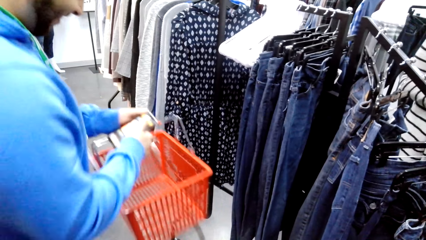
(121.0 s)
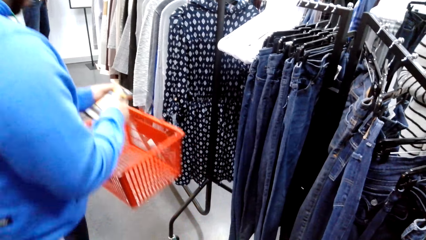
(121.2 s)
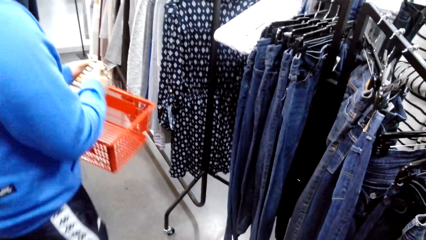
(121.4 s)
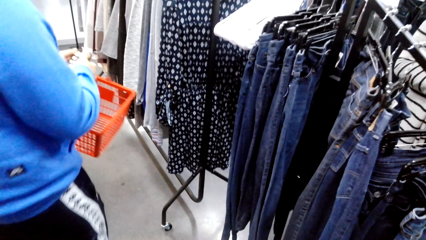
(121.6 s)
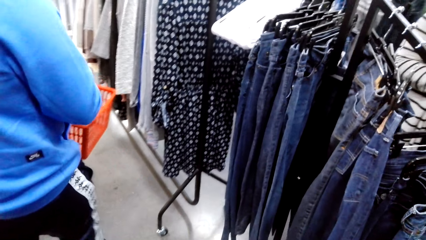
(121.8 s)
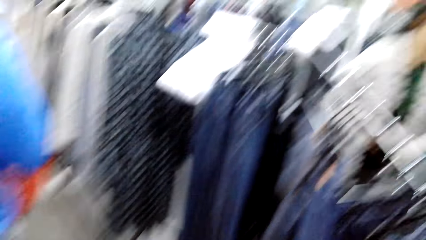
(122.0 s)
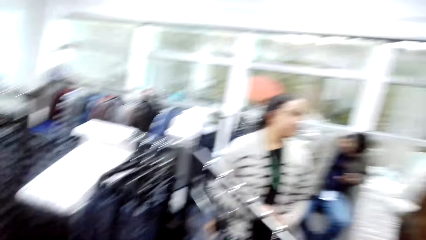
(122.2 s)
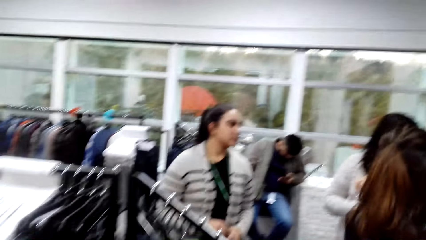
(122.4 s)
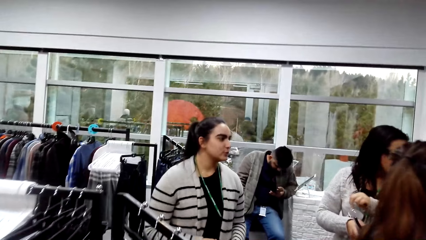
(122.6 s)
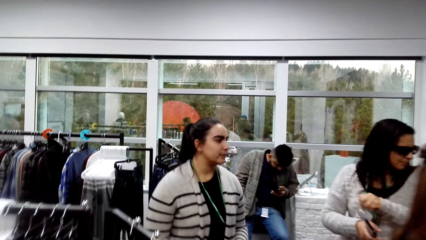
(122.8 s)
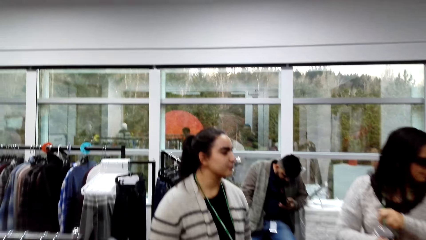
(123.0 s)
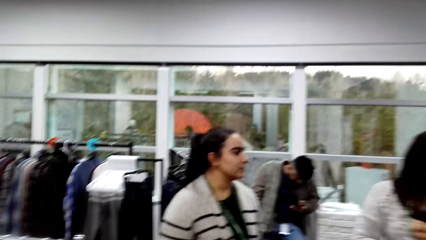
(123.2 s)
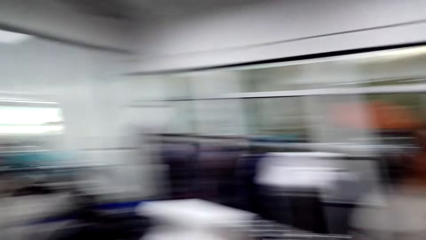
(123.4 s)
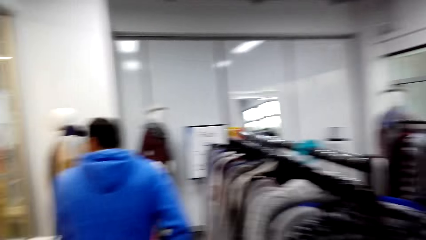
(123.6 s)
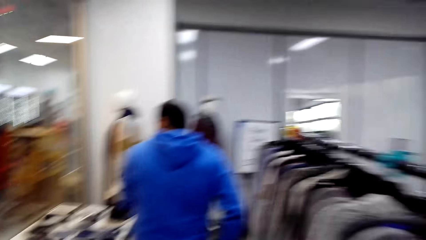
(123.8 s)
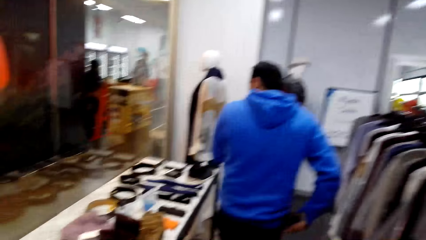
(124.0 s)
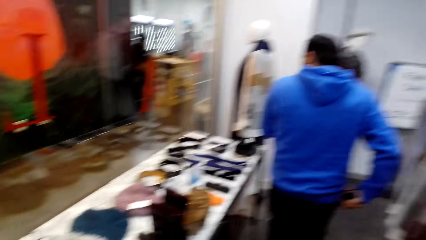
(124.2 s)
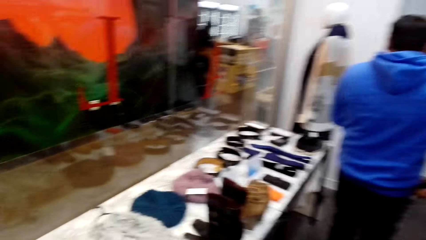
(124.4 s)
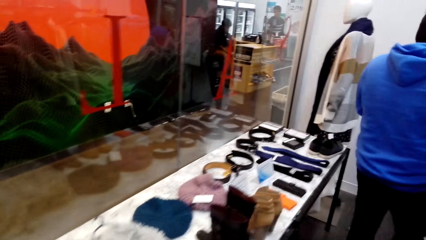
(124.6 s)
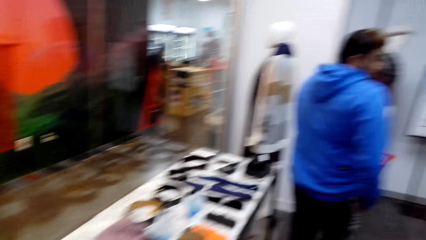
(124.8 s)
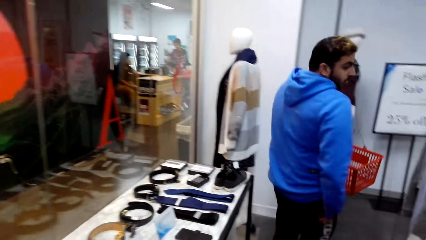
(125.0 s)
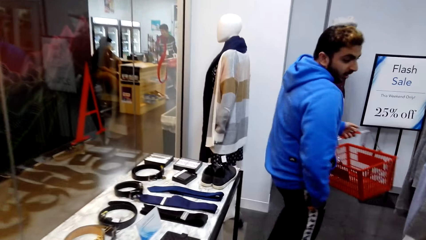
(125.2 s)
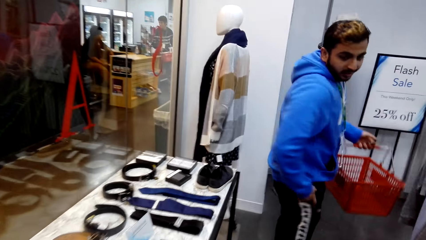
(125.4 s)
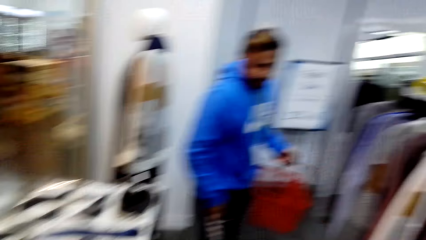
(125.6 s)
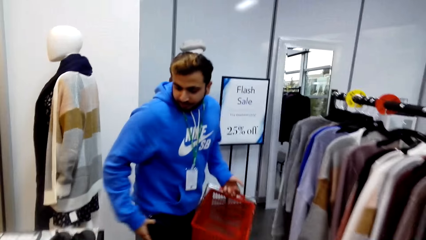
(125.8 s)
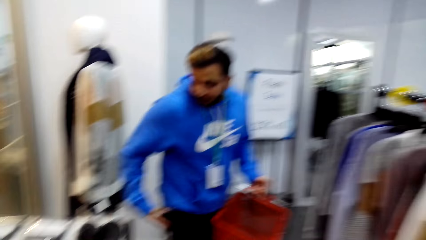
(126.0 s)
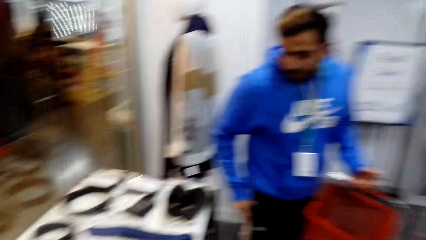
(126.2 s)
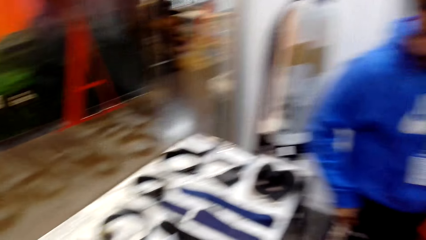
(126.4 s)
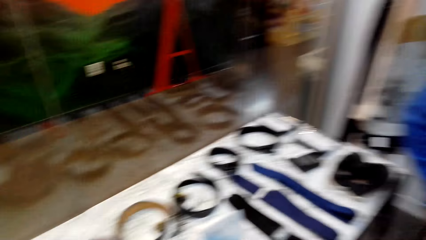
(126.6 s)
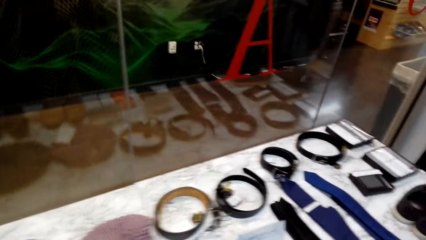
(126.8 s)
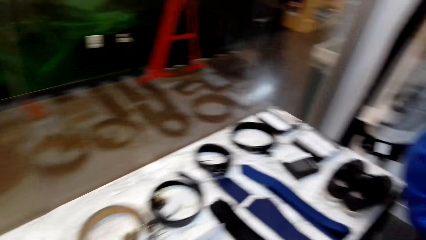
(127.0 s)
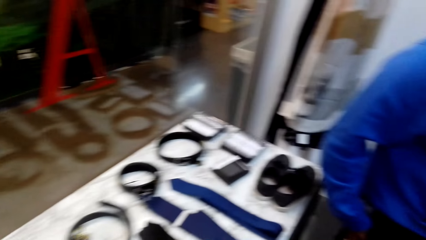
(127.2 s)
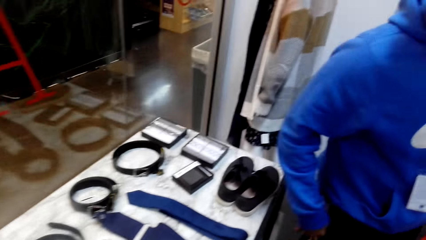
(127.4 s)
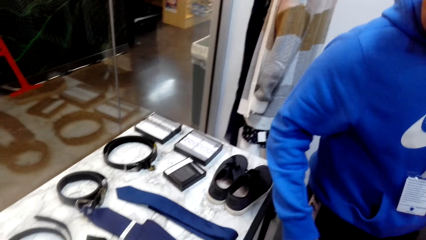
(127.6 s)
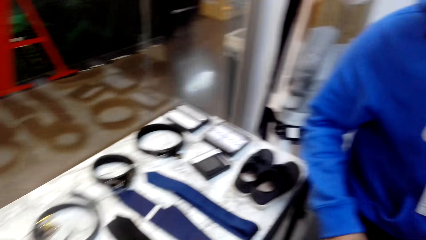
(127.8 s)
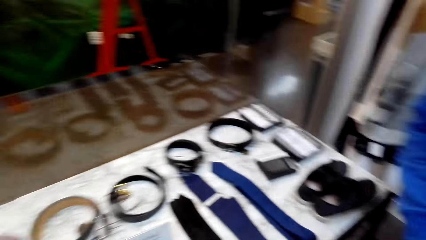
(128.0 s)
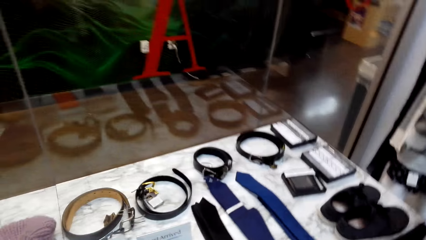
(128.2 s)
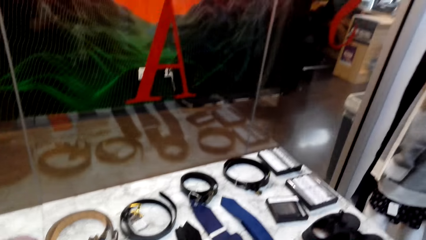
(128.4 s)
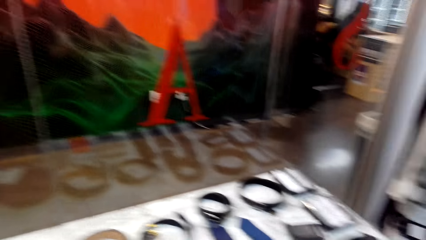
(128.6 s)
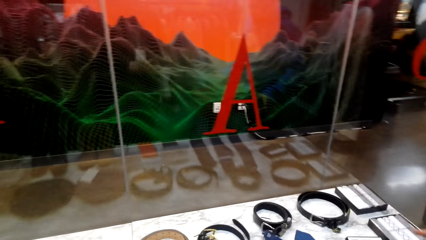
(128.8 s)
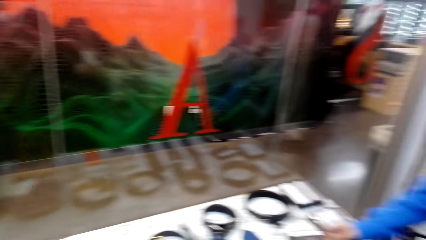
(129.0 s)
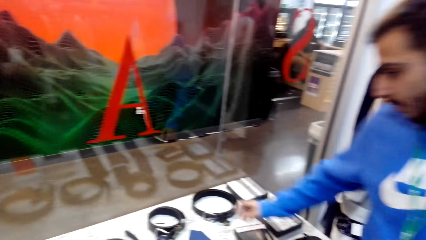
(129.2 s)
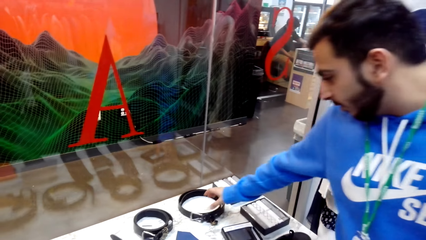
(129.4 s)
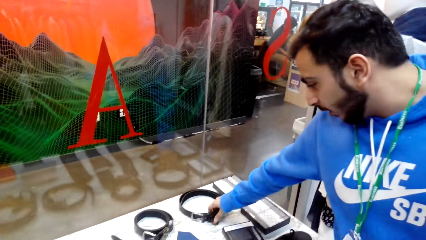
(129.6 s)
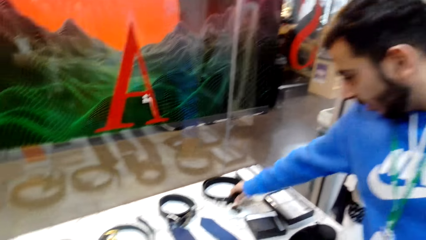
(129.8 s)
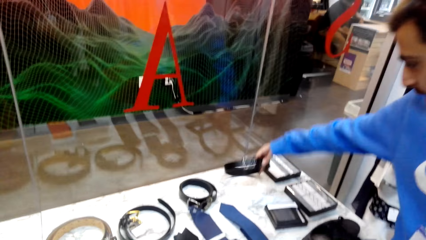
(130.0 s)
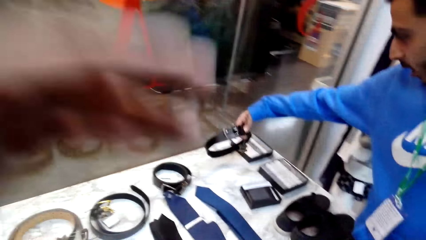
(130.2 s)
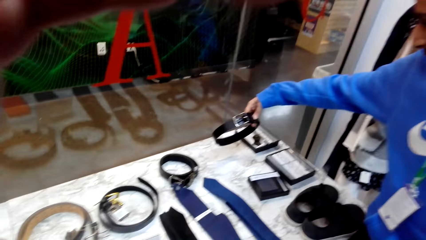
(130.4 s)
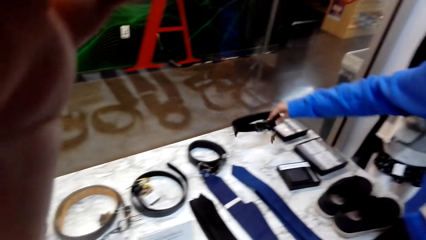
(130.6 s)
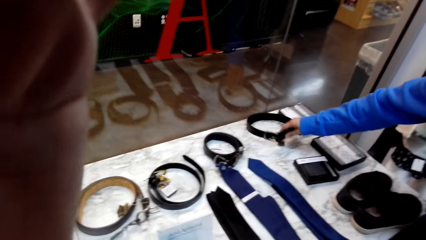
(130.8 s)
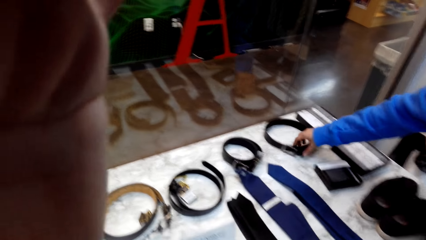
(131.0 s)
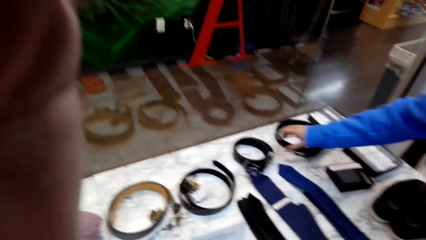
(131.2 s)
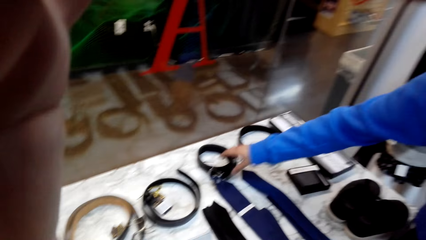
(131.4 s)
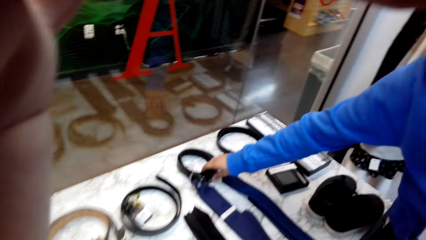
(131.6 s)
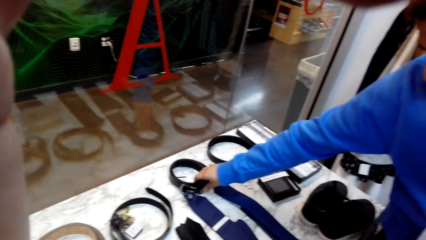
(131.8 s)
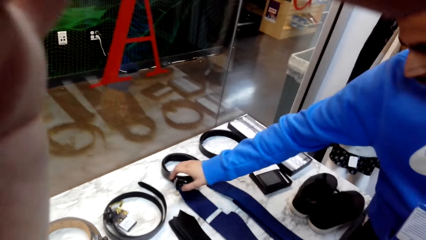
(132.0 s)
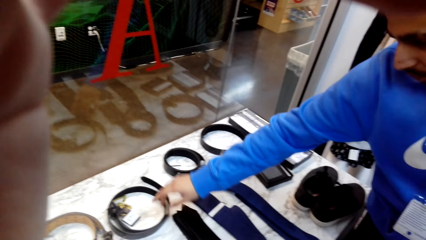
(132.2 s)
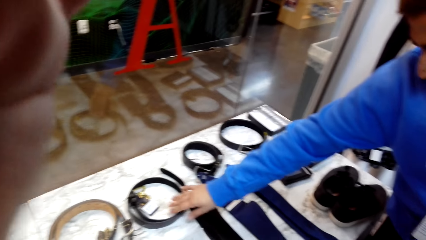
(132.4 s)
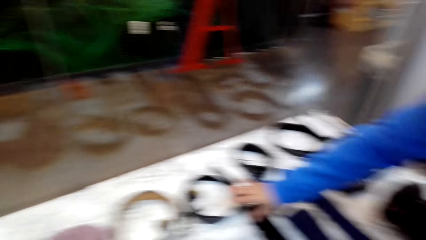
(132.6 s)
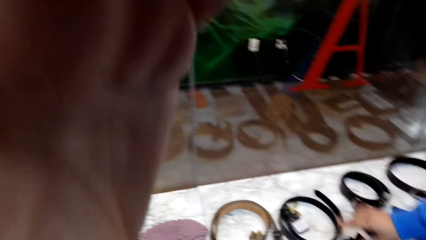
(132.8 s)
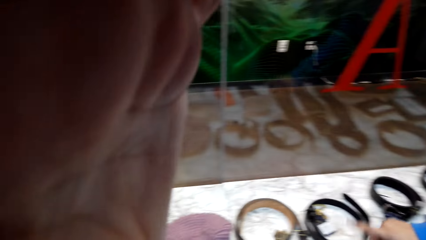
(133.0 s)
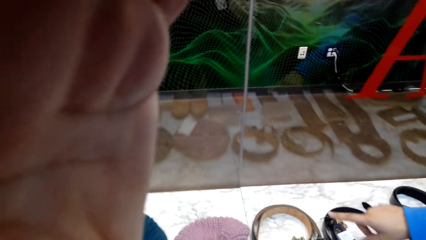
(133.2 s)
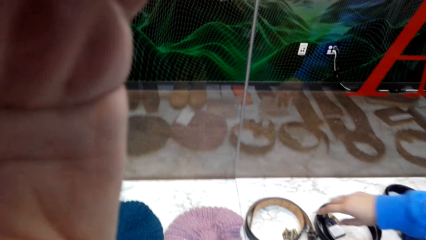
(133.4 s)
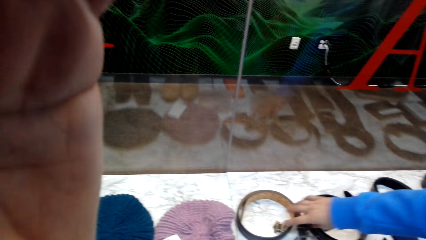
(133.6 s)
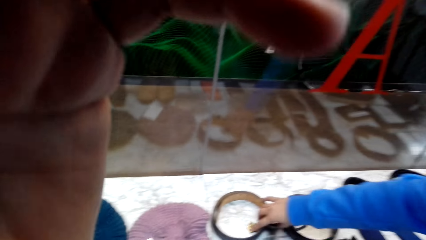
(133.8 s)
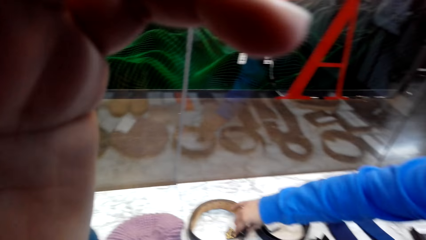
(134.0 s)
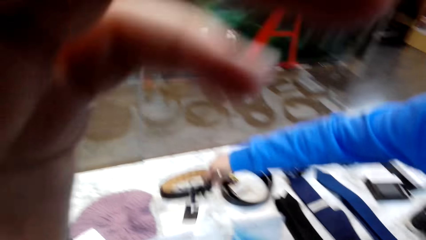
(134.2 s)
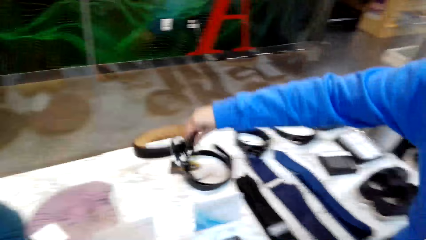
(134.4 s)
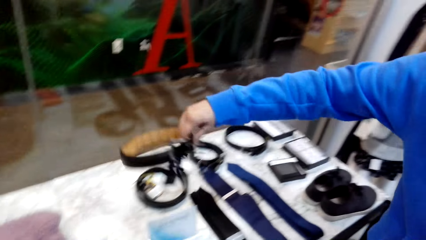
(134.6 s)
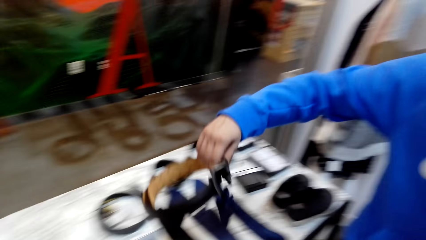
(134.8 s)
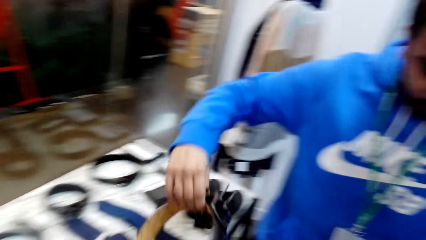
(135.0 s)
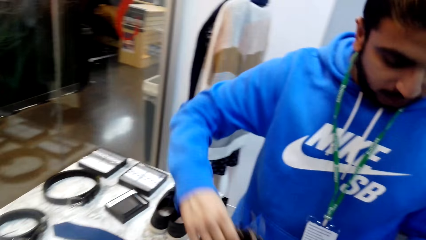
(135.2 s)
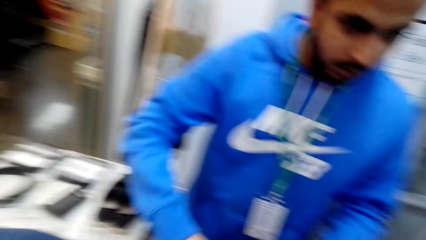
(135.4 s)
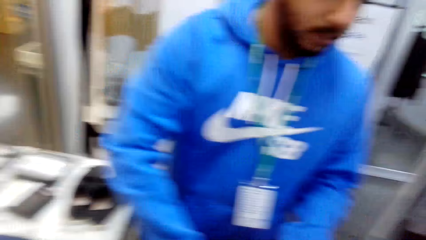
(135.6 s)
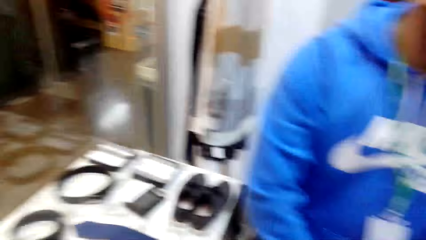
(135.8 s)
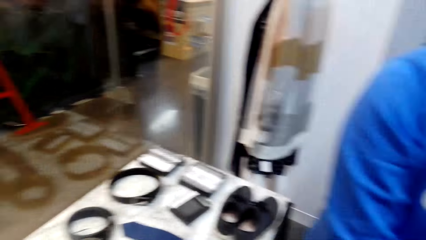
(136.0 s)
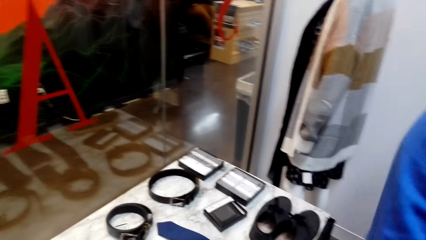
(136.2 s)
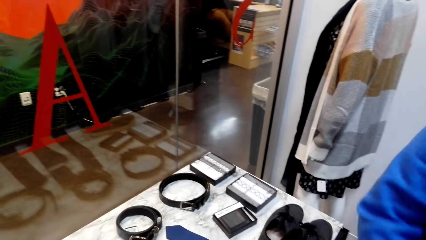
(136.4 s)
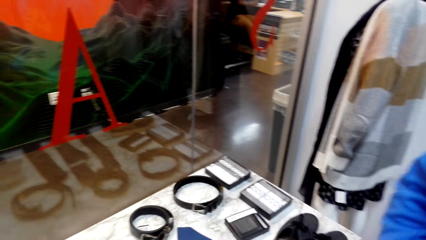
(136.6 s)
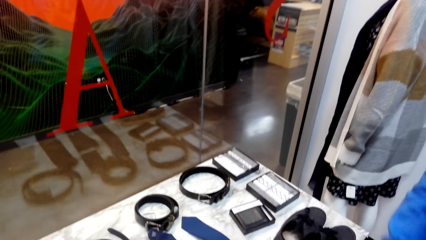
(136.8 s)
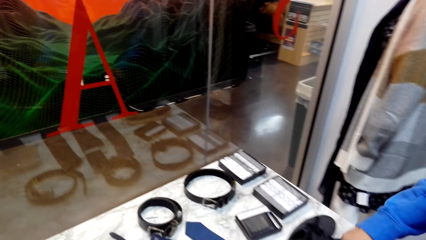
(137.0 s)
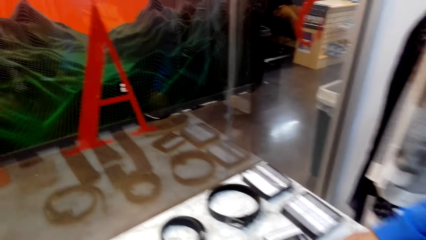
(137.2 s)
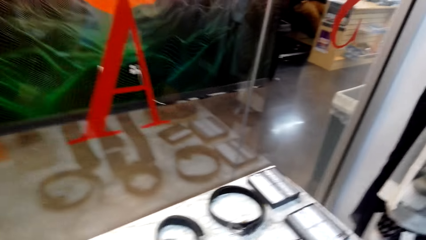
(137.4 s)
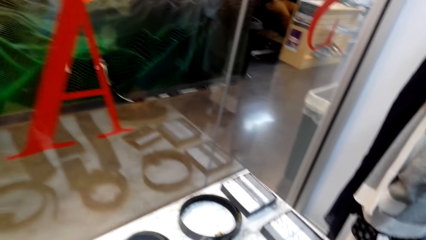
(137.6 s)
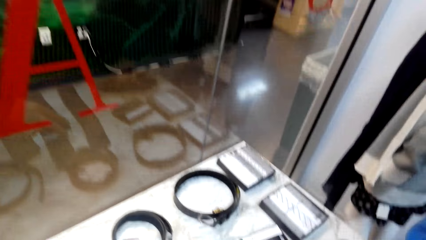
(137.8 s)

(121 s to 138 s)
The camera wearer walks in the clothing store. They dialogue with a man. The man picks up a belt. The man touches the belt on the table. The camera wearer dialogues with the man. The man takes the belt from the table.
